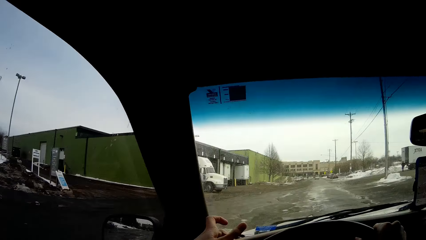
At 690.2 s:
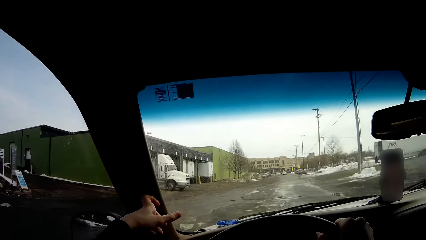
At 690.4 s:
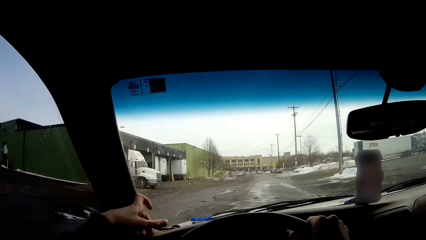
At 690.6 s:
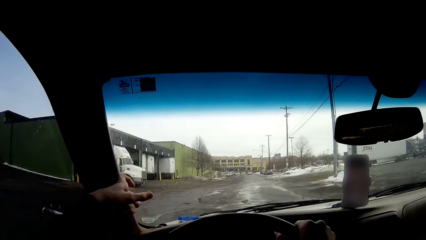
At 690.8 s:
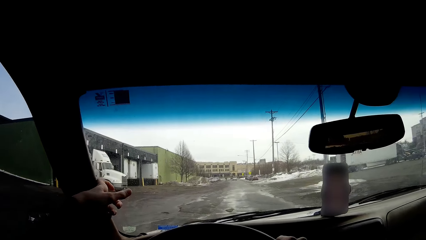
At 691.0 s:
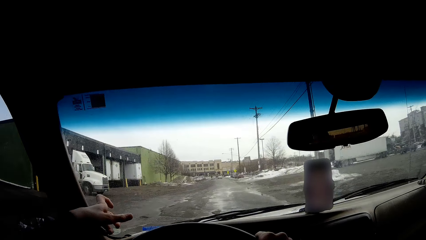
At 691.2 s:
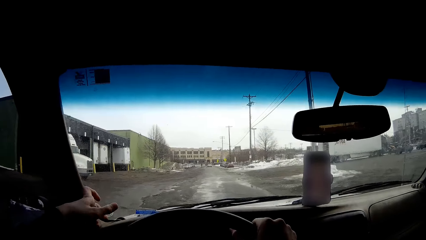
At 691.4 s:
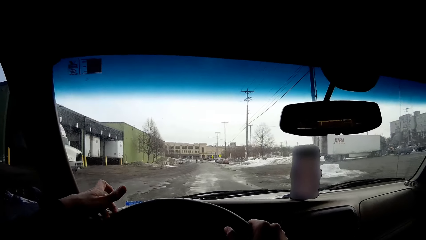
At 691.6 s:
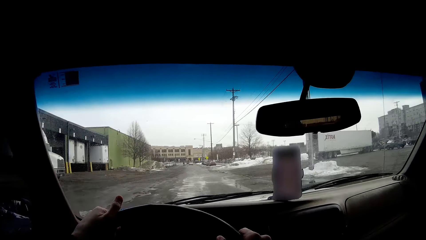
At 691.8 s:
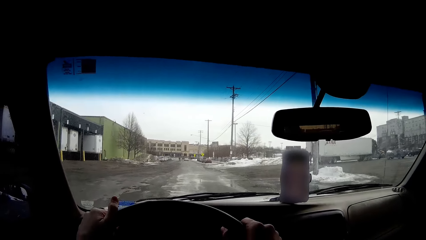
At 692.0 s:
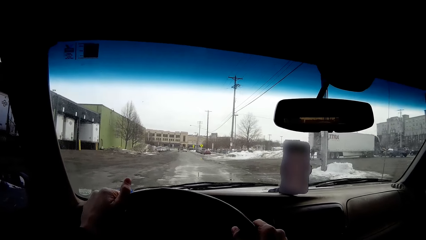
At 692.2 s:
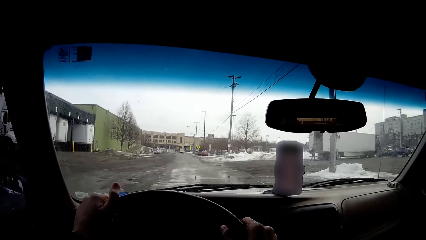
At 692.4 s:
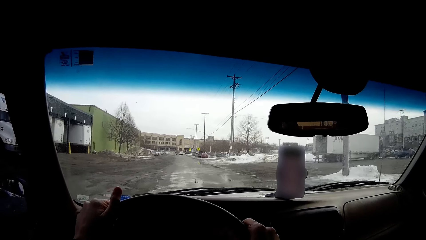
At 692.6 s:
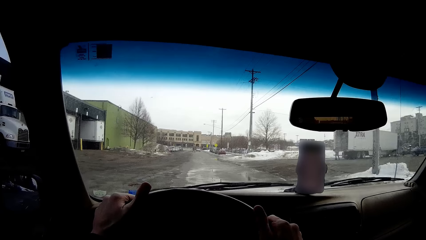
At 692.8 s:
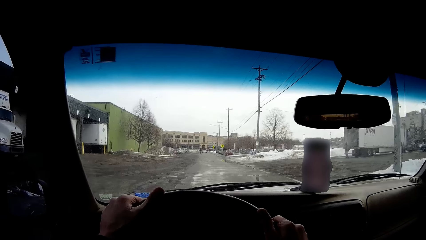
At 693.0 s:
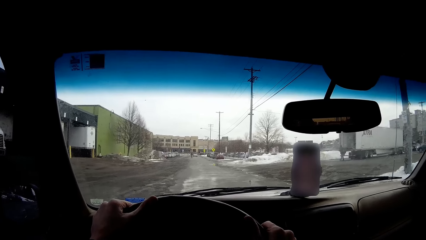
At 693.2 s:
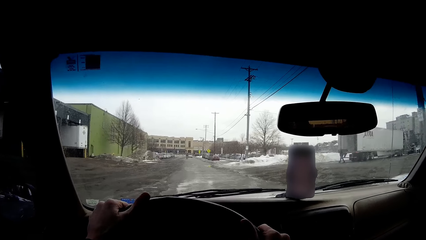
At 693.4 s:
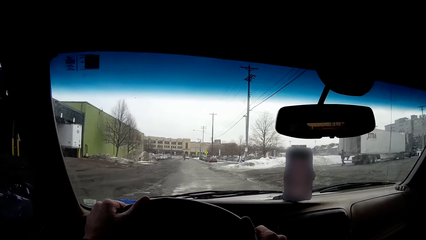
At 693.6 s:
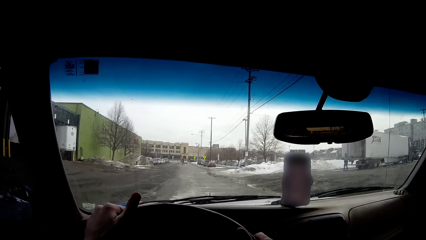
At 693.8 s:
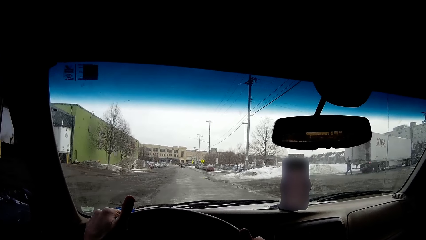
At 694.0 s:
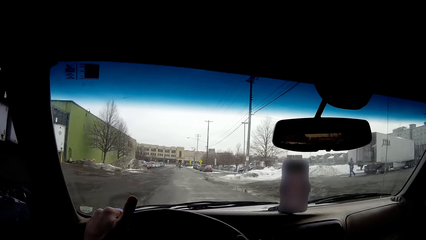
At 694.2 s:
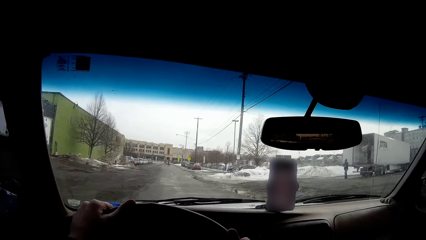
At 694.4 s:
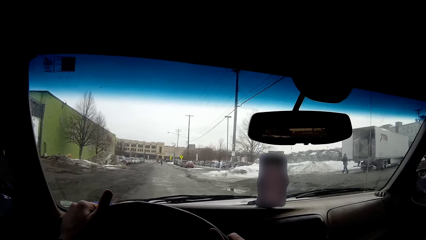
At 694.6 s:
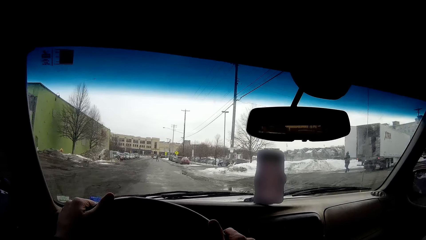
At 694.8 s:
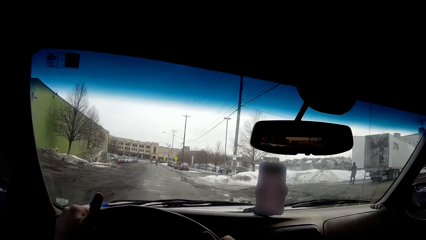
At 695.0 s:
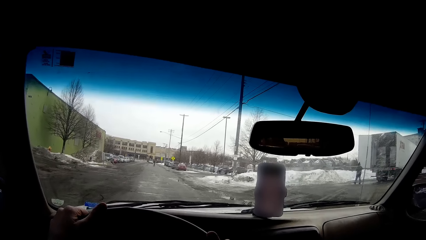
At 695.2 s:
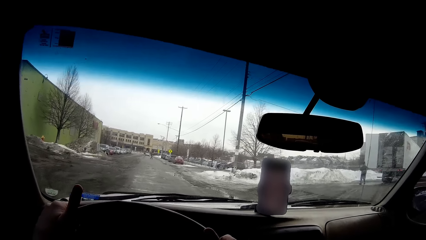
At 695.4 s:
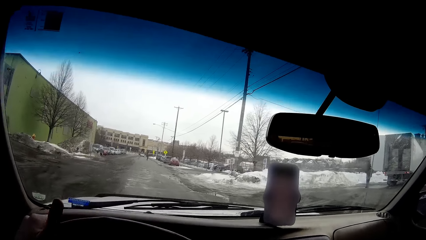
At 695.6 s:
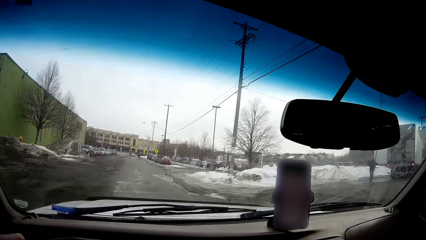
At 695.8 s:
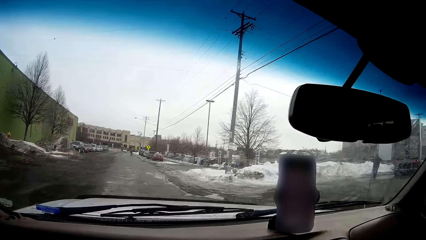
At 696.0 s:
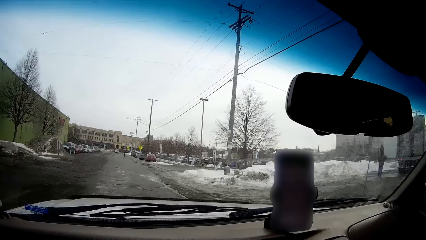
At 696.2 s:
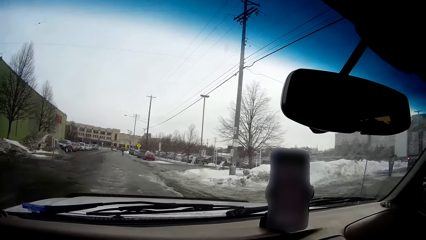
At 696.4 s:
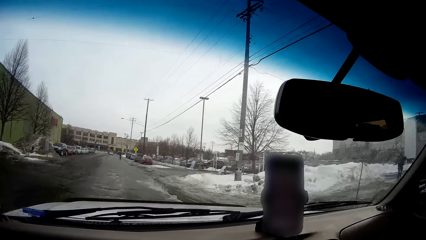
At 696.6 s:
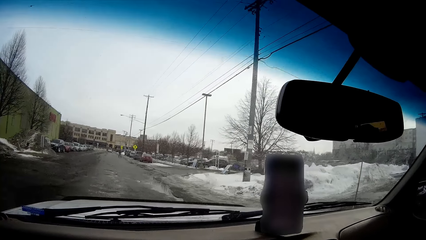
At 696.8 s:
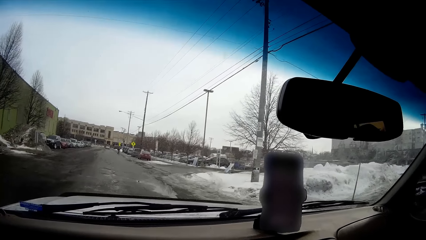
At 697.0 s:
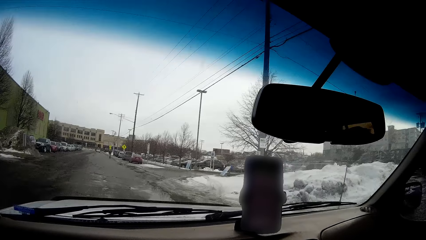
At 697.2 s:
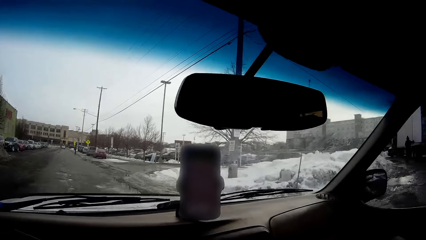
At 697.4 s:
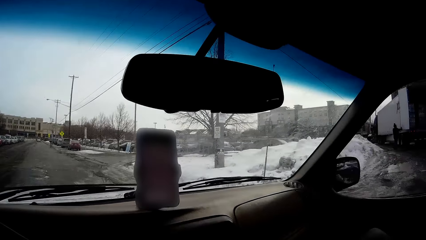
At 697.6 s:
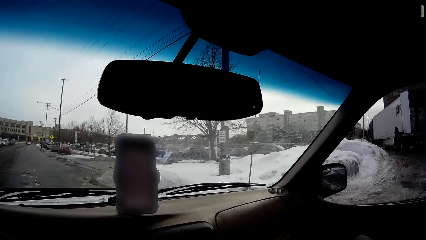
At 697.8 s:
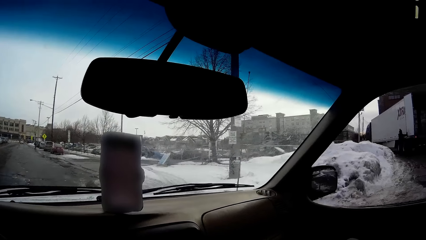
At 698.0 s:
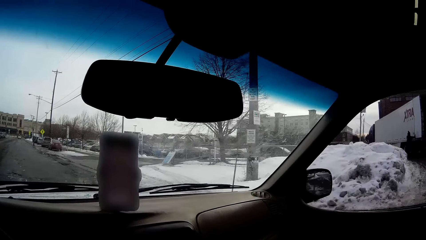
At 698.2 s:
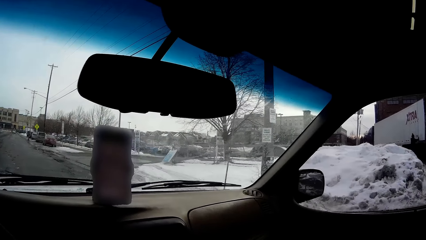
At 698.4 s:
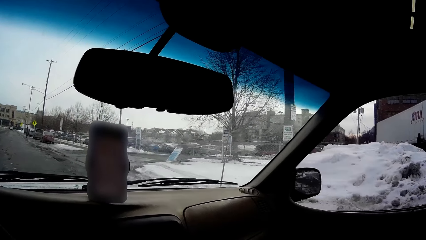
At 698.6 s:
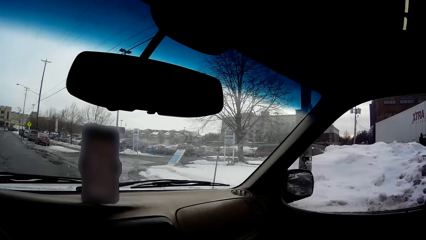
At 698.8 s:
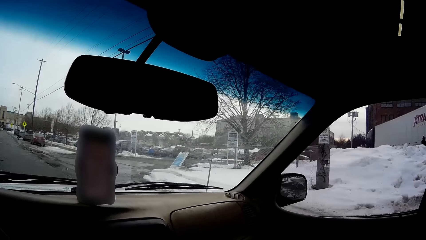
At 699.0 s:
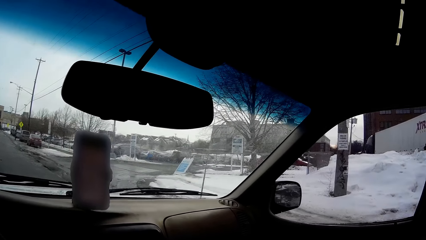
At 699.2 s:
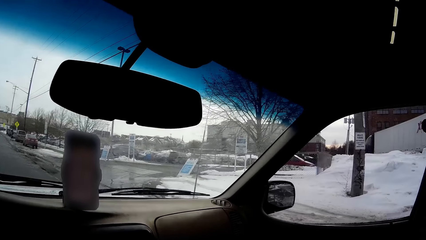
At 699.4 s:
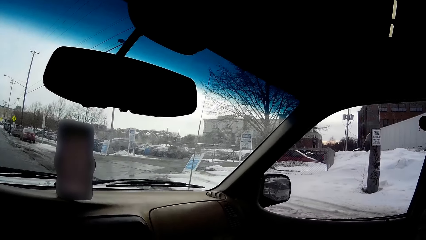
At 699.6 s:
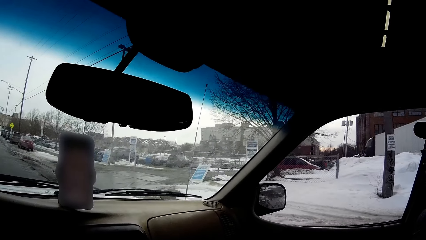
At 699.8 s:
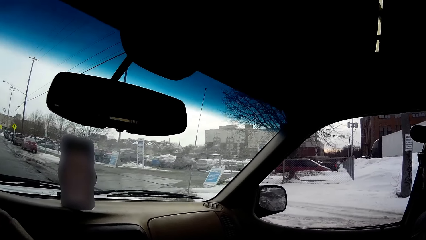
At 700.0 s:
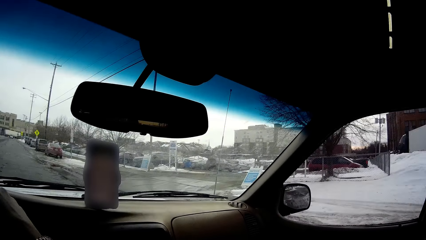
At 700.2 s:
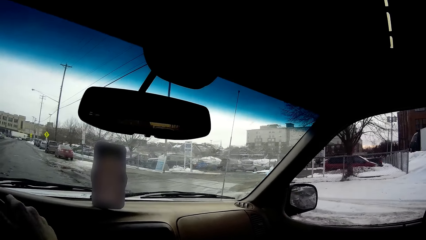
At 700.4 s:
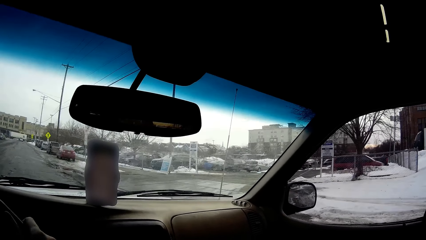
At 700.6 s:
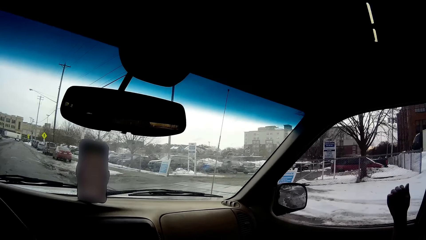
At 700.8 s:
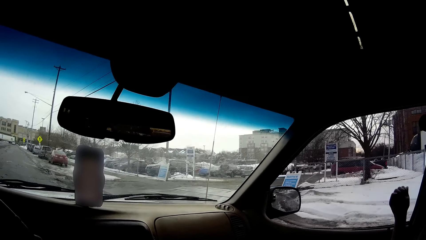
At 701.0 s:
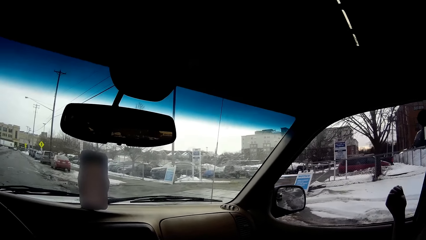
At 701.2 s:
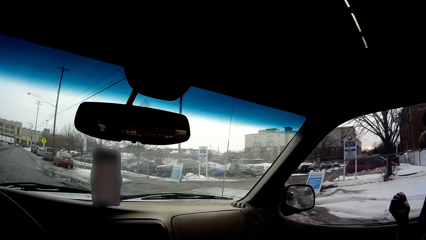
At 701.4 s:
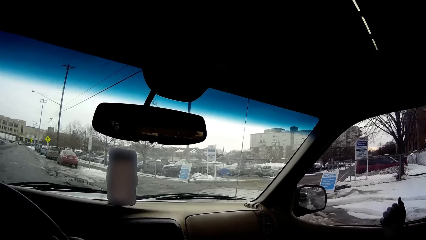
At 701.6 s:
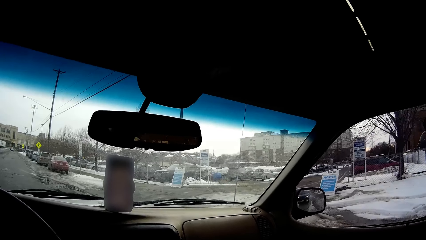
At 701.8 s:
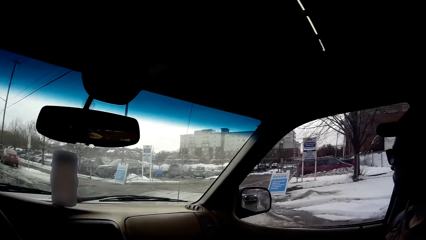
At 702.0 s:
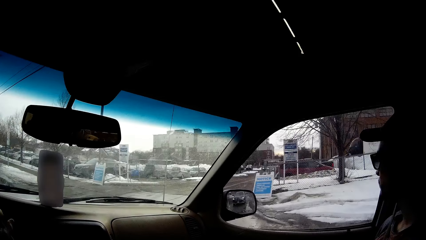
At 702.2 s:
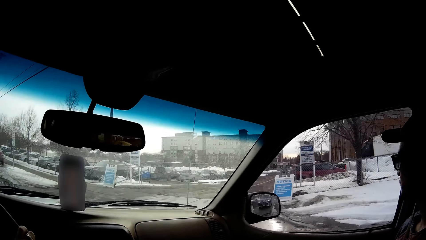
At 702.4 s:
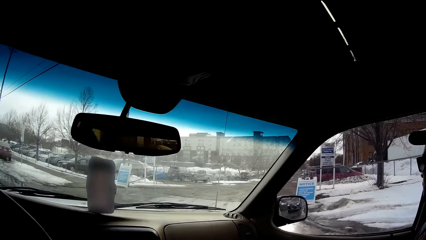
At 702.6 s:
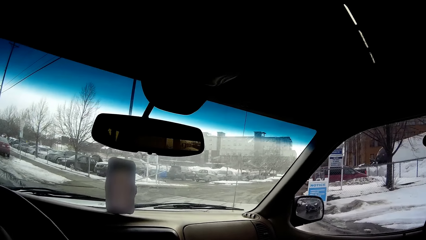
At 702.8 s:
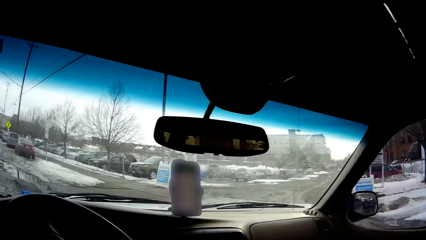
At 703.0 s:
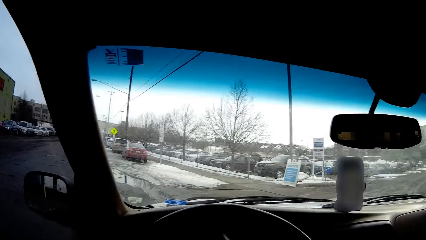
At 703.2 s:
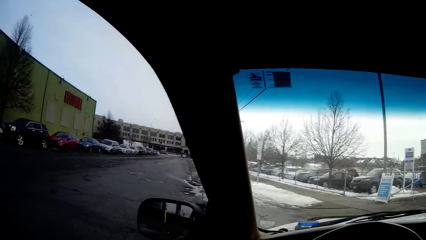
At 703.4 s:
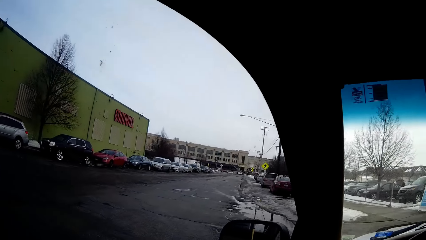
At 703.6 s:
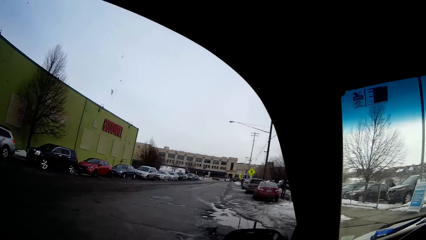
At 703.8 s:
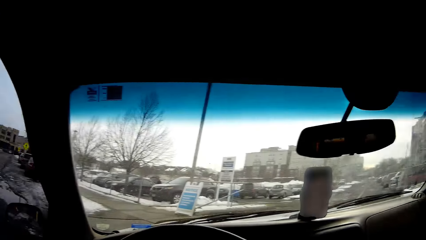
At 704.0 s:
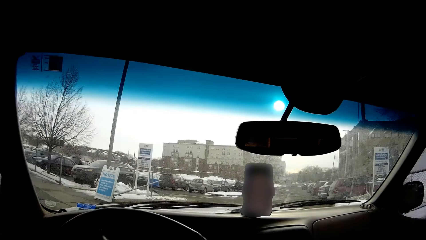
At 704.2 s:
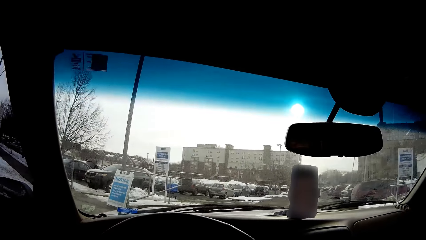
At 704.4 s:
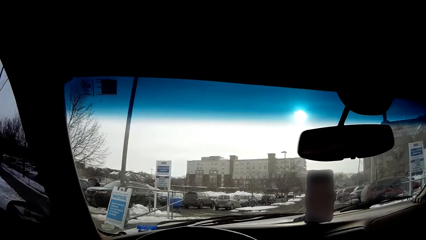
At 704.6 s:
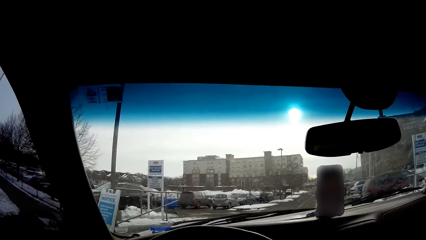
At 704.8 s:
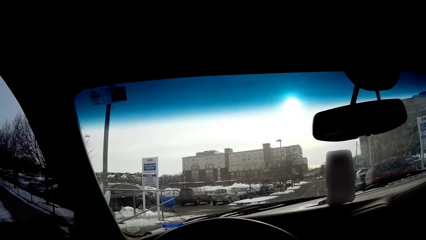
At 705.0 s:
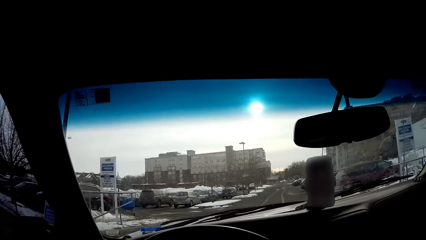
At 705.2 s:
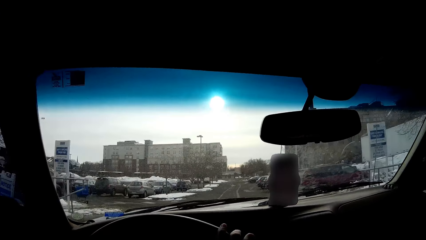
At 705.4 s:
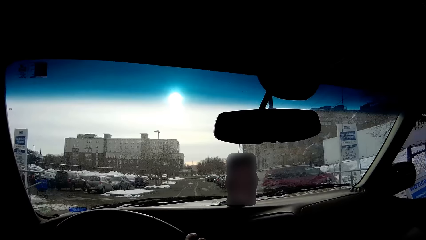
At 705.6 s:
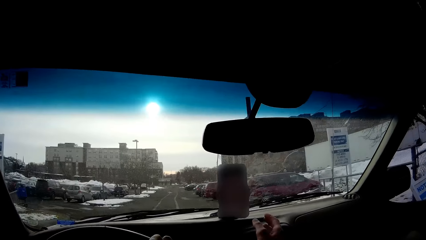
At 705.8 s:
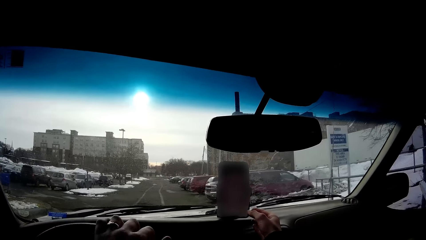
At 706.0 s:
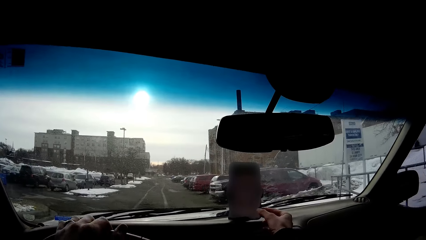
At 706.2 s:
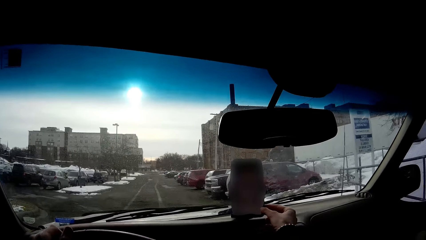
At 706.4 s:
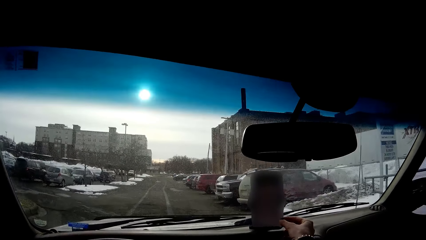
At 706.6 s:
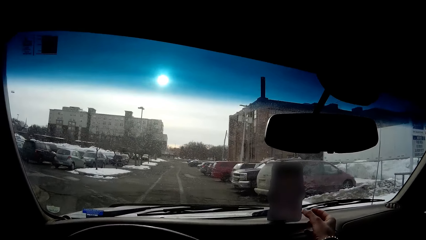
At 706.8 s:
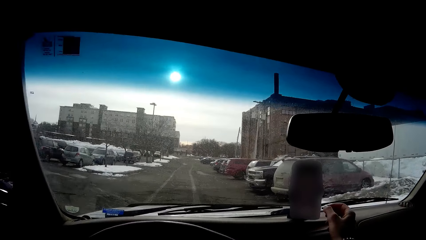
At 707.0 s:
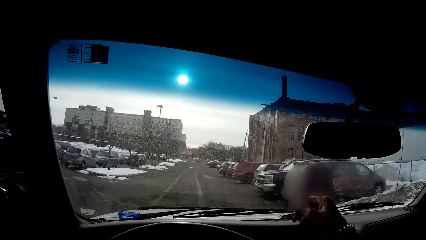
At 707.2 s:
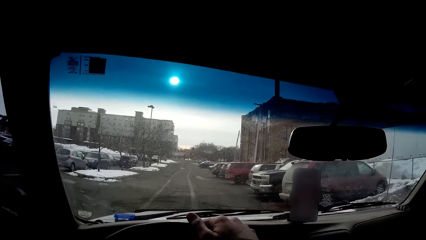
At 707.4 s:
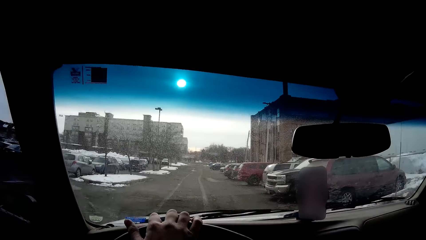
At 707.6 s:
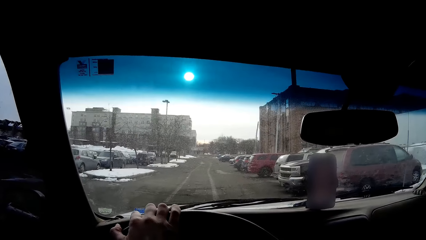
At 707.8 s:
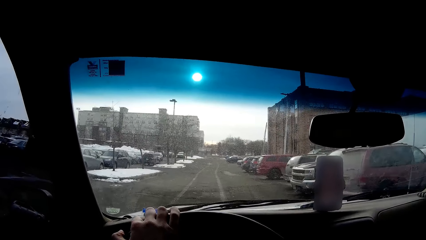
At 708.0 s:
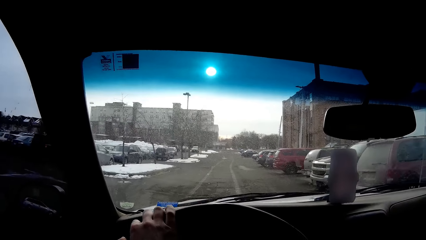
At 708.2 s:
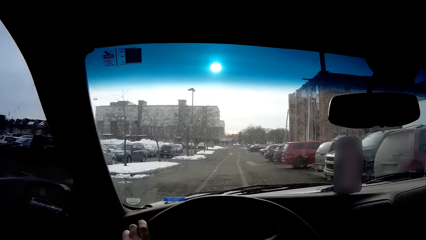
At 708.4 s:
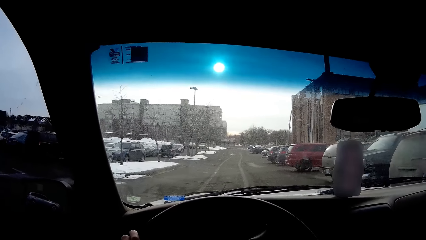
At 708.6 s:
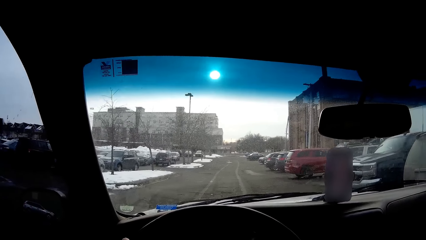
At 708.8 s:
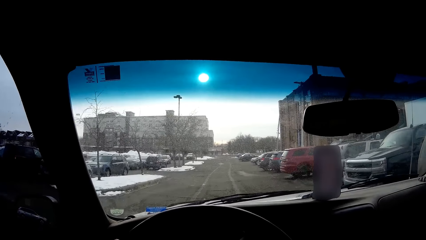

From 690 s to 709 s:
The camera wearer touches a car with a hand. They drive the car on the road. They tap a steering wheel with fingers. A man walks behind a truck. The camera wearer drives the car on the road. Another man moves a hand. The camera wearer drives the car on the road. They look around the street. They operate a phone. They drive the car on the road.
